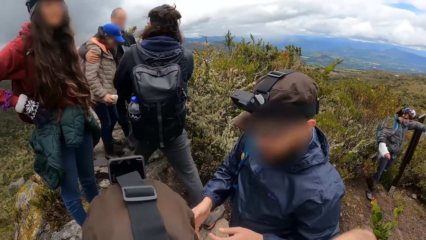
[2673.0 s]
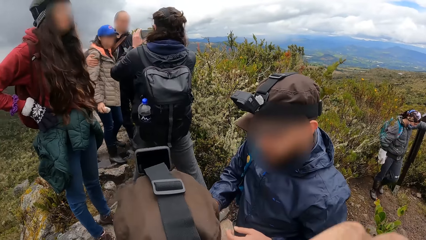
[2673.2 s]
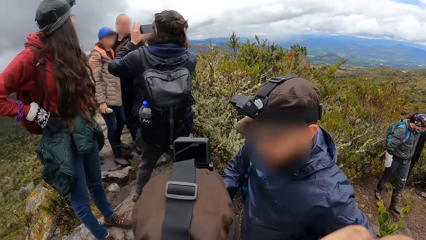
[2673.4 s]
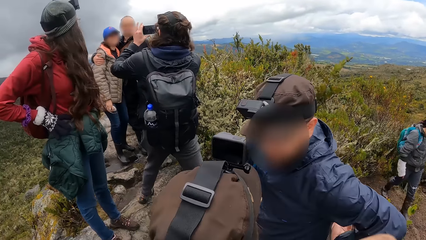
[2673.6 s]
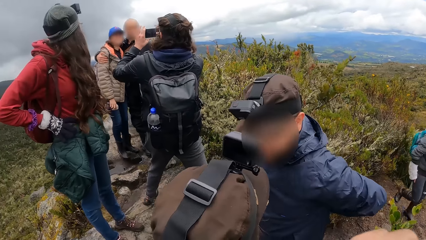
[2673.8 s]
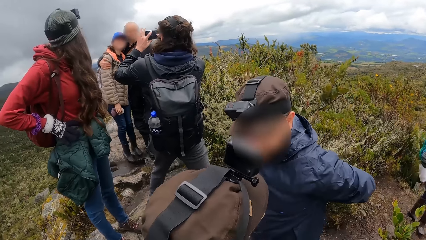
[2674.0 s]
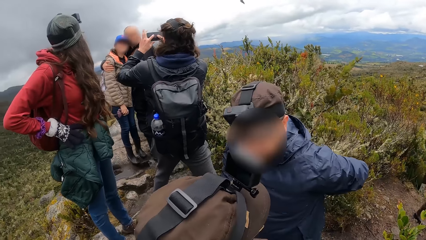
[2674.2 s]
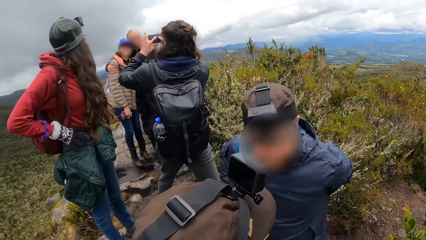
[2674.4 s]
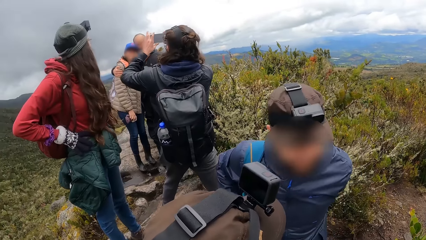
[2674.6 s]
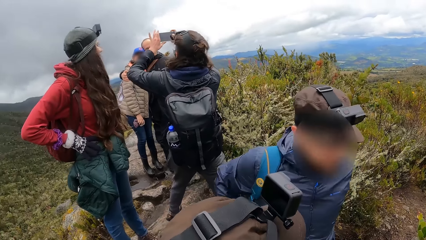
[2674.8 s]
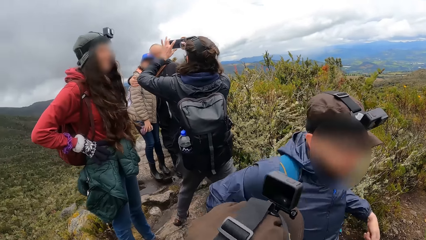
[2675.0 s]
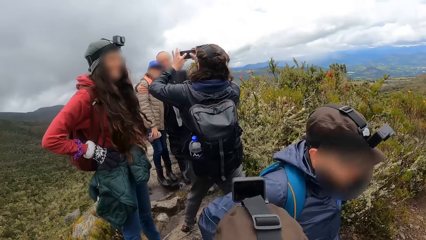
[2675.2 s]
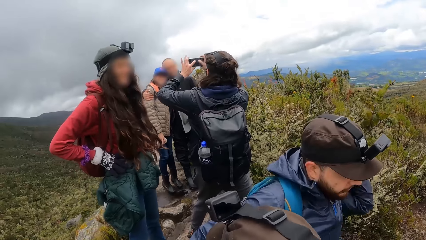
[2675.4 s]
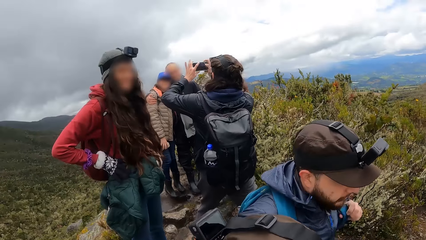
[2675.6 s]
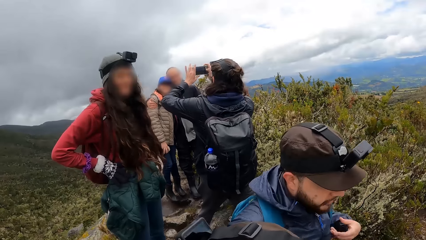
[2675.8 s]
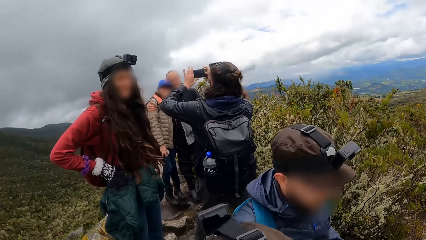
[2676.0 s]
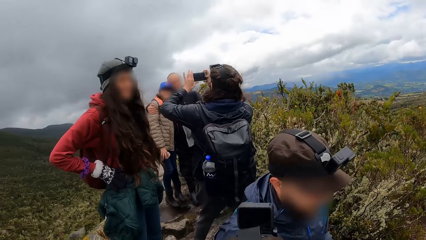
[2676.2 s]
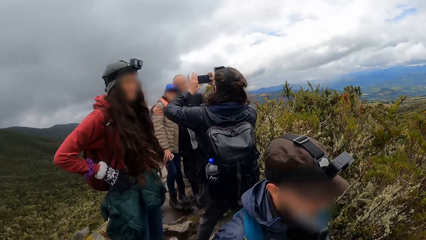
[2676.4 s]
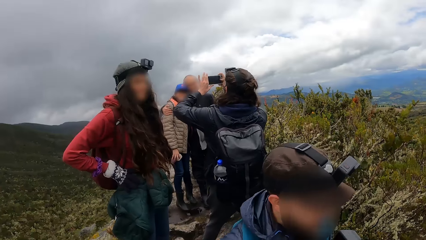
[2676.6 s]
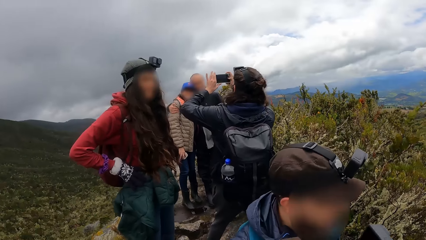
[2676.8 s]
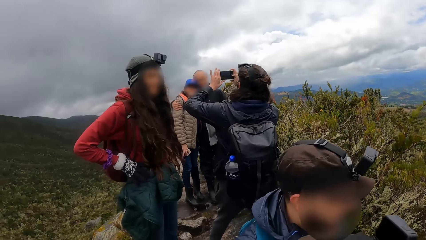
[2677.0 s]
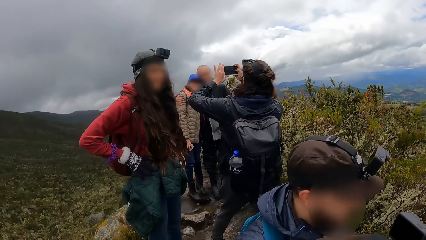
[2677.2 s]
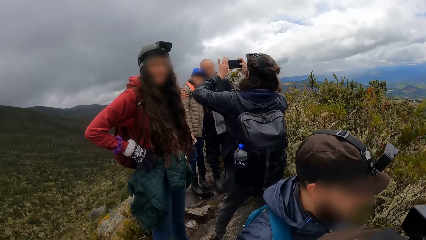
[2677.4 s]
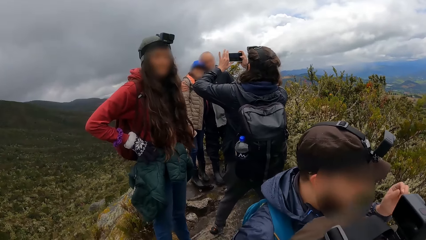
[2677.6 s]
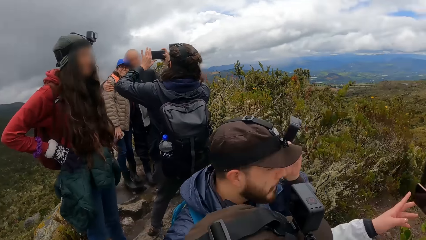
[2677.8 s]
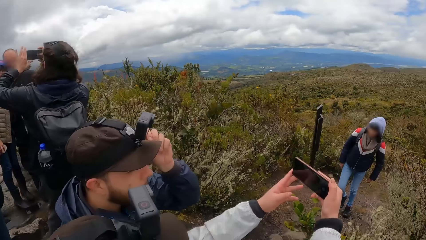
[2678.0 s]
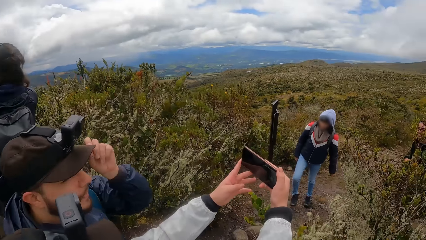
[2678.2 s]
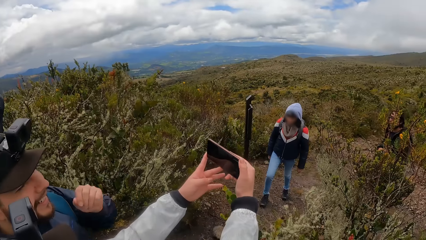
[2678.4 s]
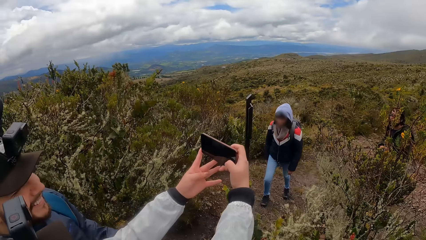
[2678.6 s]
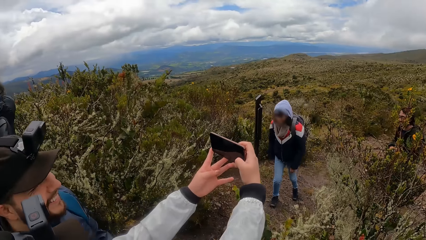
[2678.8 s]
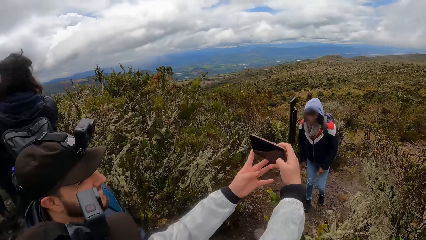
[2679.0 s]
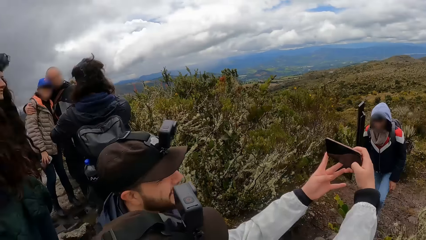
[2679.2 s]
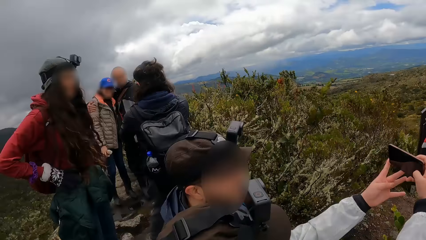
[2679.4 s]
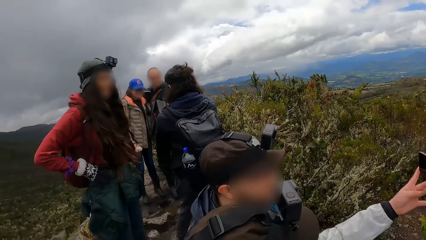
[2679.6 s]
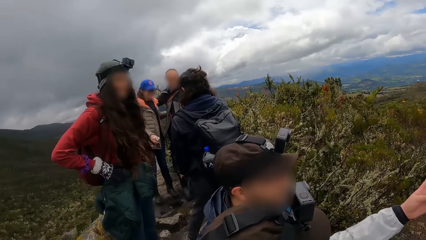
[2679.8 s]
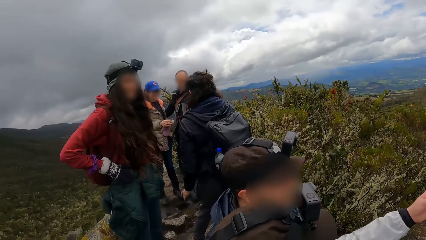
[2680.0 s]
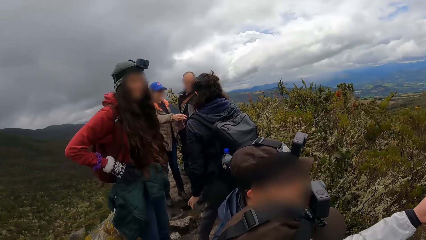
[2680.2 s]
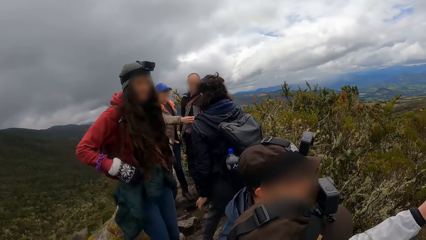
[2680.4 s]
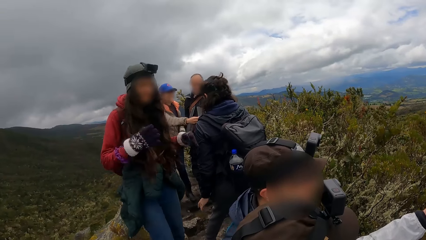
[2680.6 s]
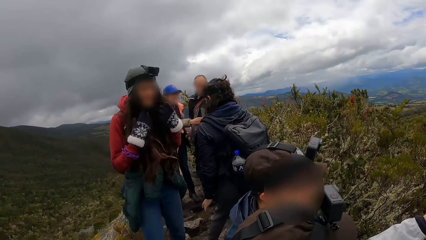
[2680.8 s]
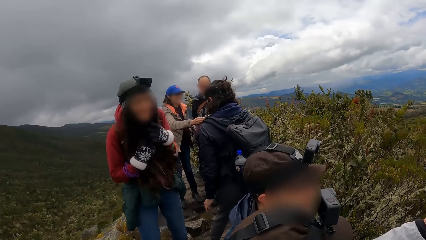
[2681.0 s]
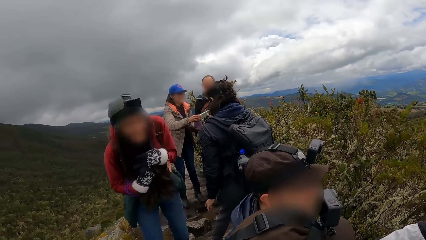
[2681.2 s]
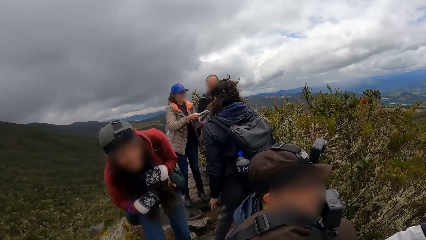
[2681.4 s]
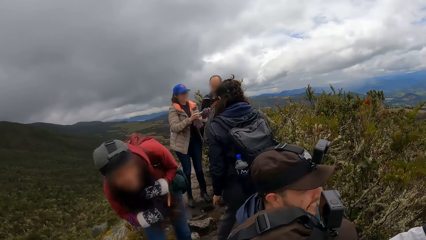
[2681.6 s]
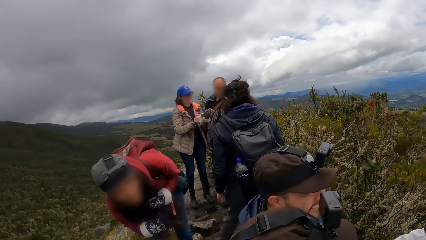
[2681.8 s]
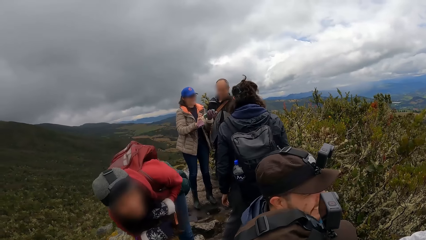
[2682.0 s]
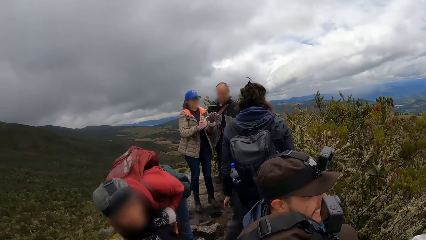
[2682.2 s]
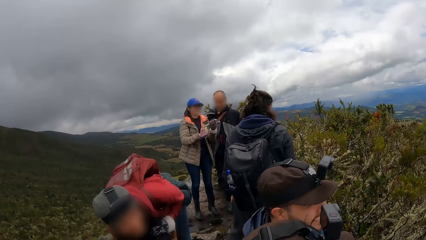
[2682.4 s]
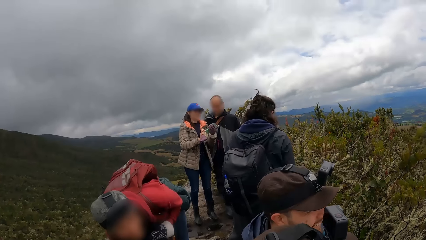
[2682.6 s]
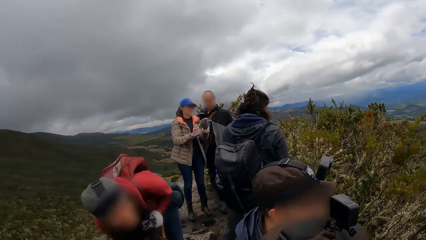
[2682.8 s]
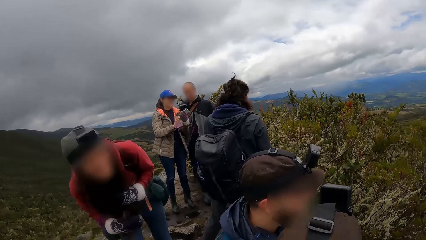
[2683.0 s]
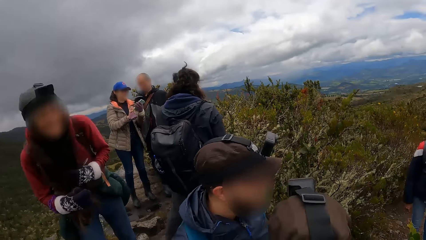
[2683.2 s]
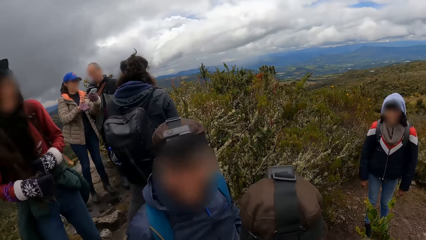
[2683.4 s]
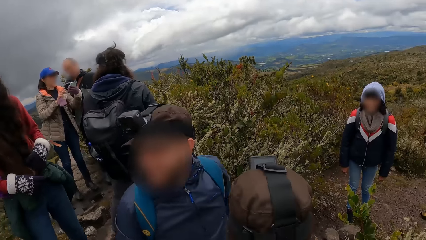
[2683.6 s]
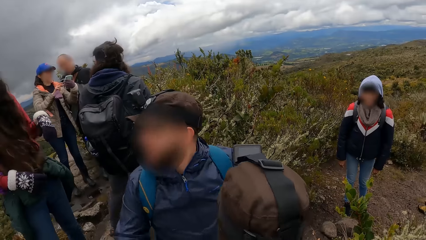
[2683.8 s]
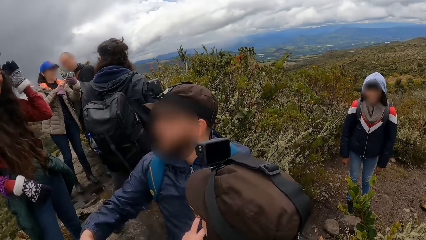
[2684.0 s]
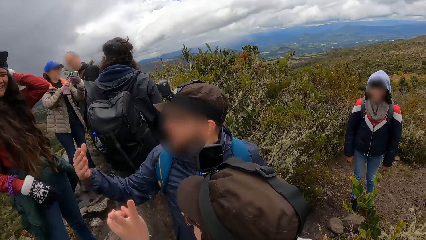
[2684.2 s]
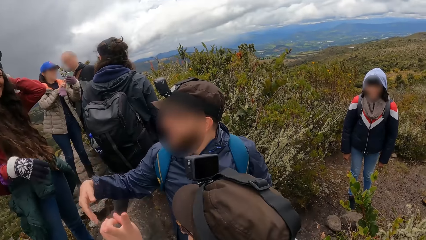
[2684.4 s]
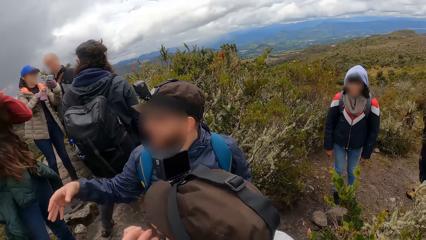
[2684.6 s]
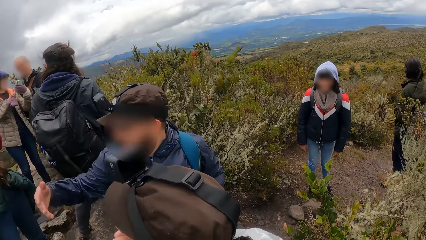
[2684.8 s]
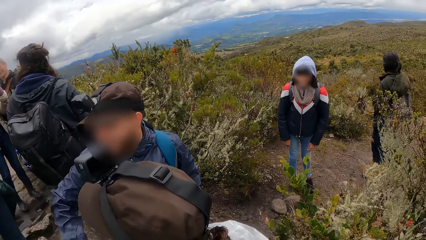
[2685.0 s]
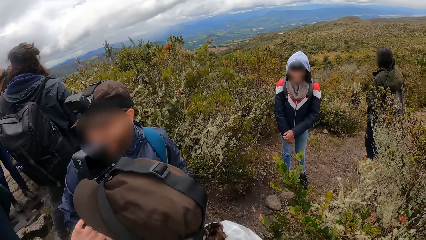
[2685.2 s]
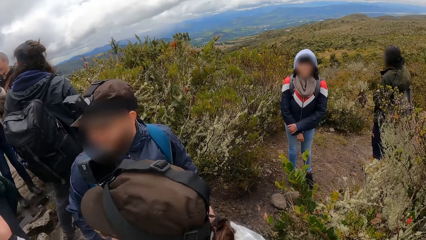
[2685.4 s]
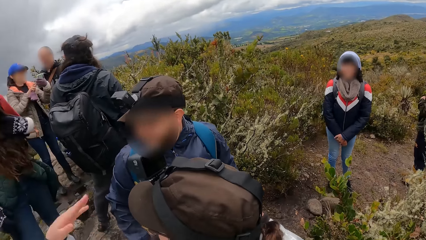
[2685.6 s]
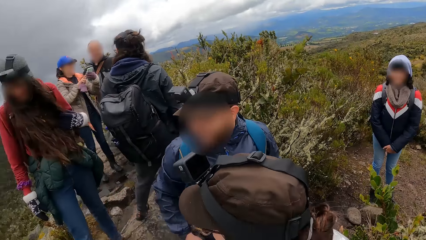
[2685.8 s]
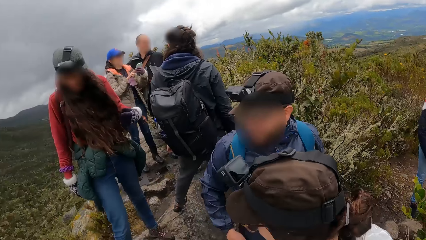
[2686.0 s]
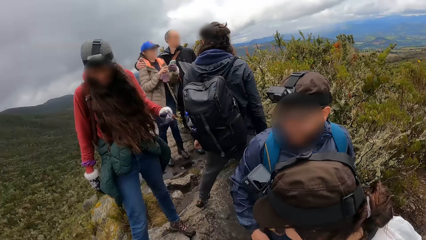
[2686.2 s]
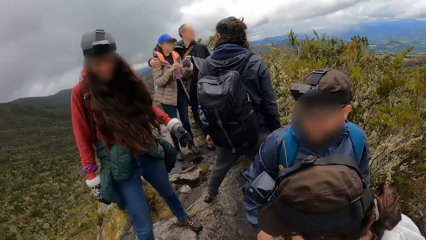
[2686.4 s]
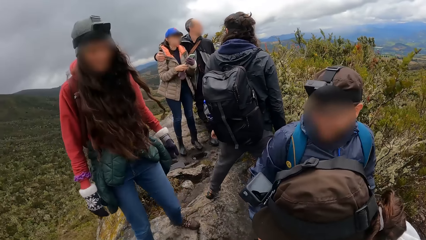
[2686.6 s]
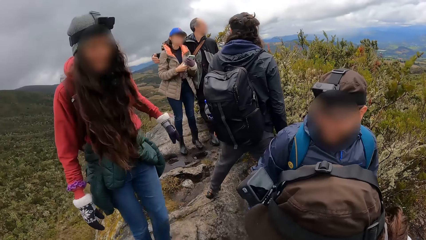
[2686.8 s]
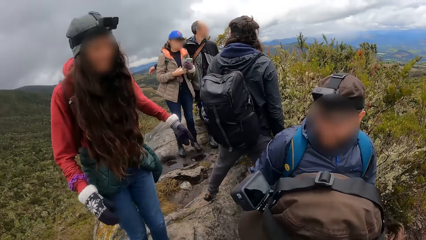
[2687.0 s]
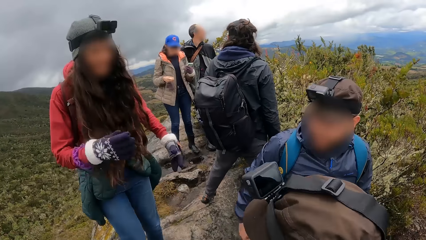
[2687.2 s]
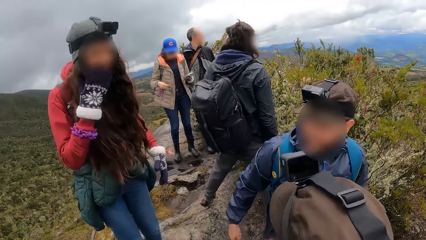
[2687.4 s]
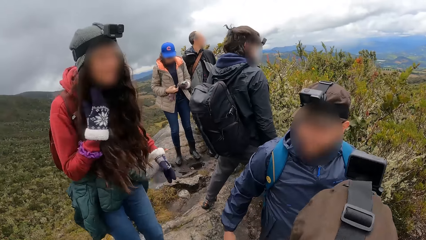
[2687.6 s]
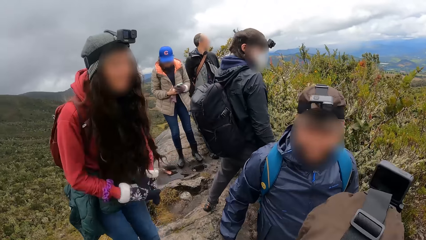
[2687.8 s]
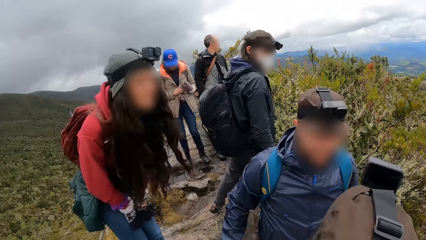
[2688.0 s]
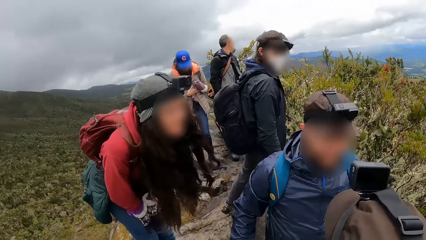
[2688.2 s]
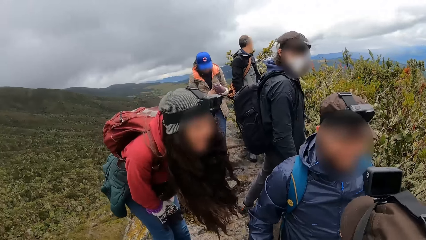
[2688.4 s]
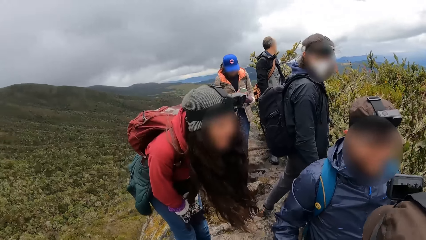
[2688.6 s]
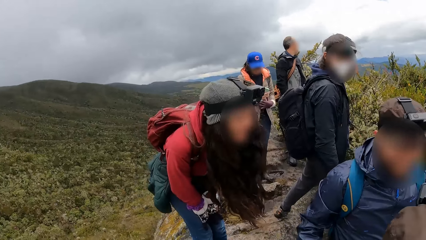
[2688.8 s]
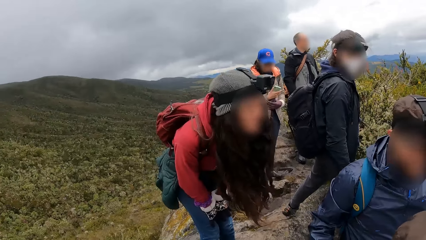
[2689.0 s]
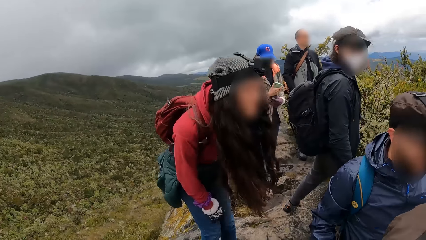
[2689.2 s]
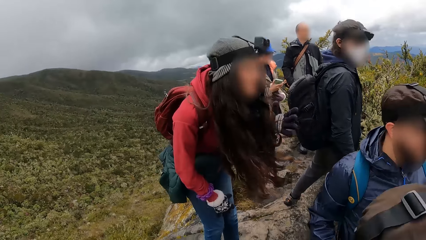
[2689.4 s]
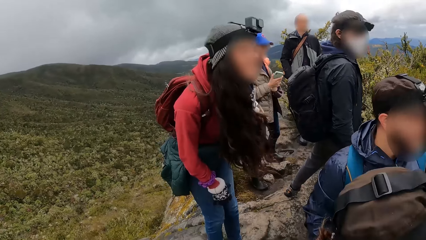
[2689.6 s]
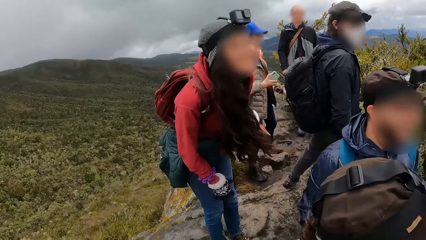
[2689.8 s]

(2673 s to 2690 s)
A person operates a phone. The camera wearer looks at the team. They look around the forest. A lady operates a phone. A man takes a picture with the phone.
